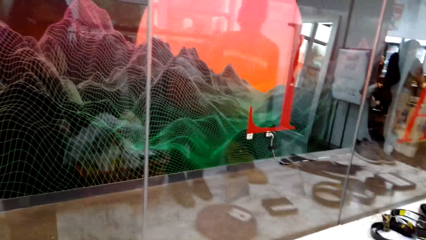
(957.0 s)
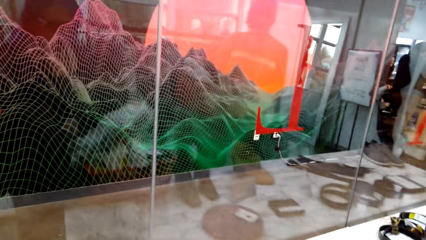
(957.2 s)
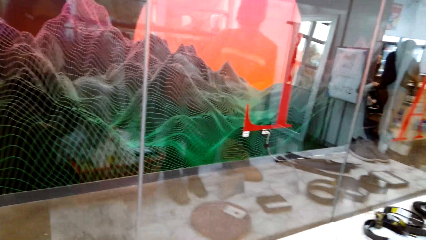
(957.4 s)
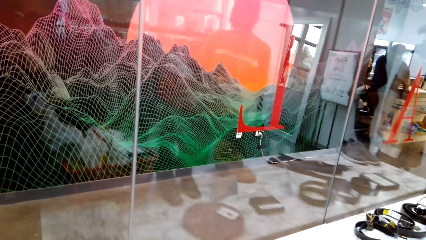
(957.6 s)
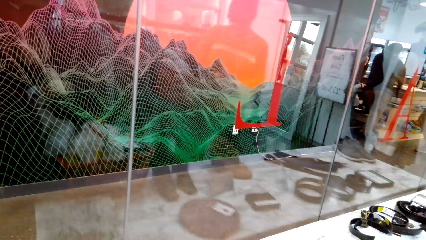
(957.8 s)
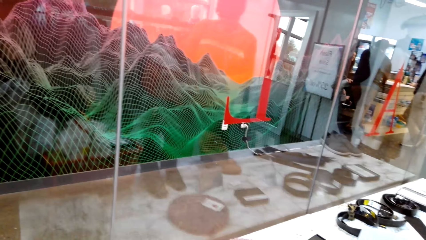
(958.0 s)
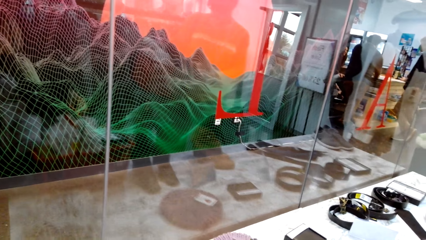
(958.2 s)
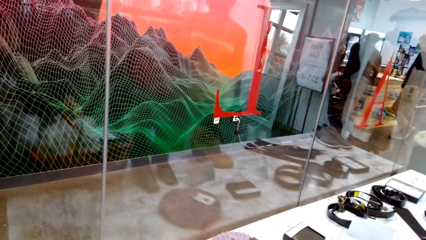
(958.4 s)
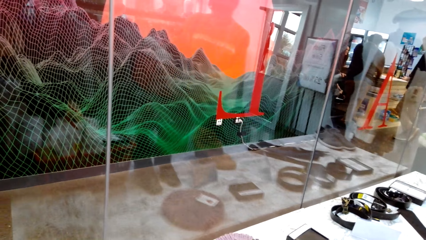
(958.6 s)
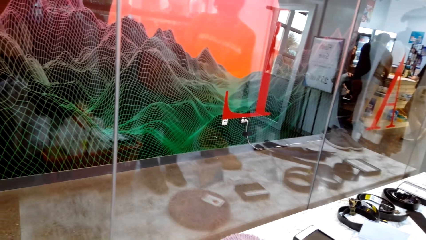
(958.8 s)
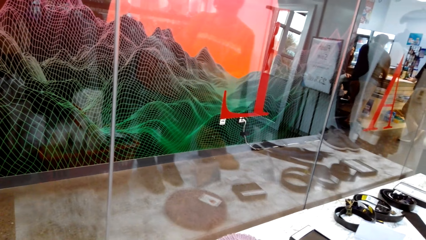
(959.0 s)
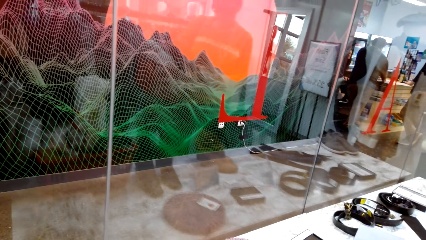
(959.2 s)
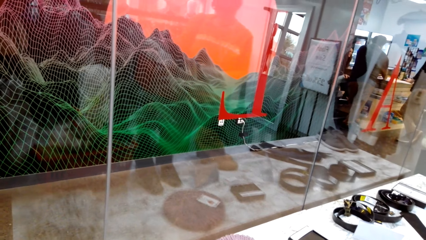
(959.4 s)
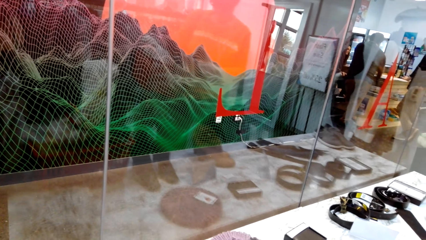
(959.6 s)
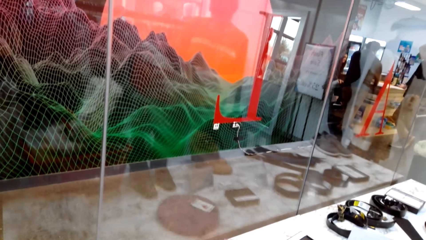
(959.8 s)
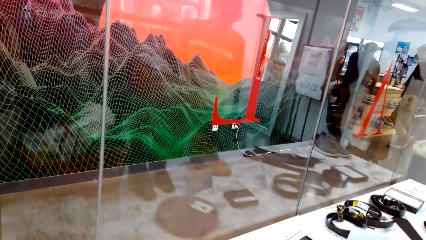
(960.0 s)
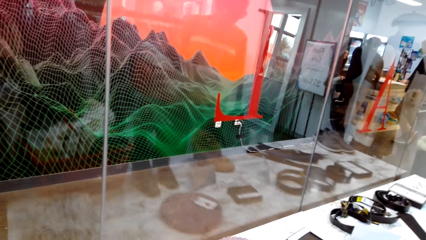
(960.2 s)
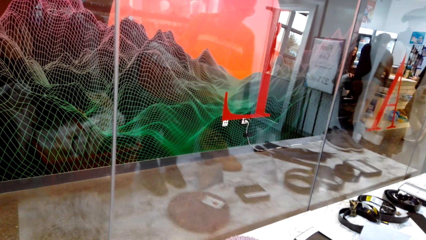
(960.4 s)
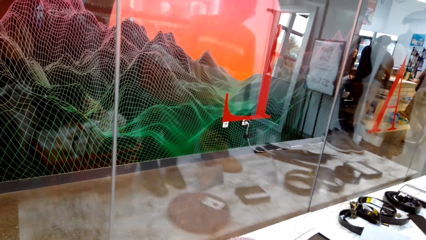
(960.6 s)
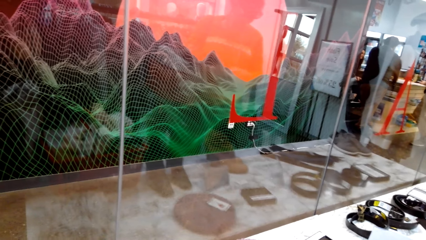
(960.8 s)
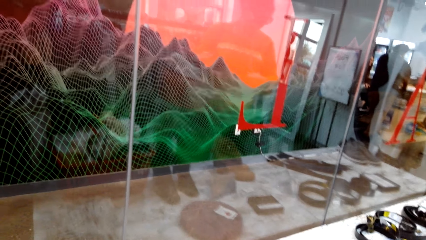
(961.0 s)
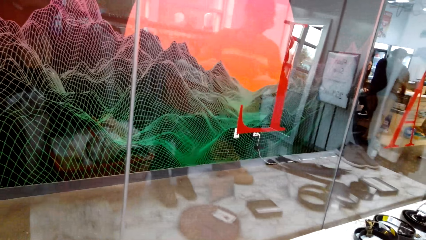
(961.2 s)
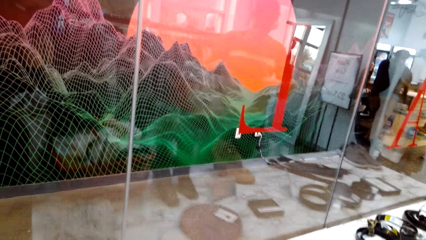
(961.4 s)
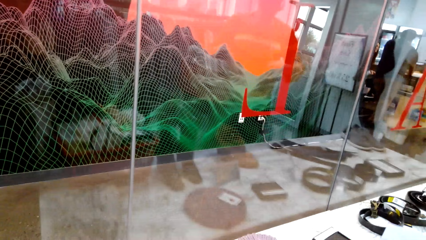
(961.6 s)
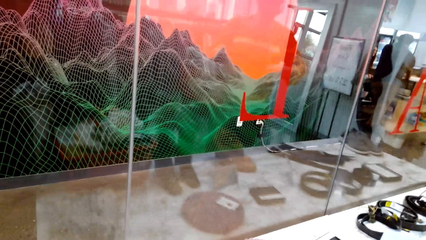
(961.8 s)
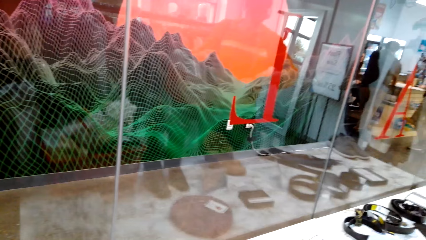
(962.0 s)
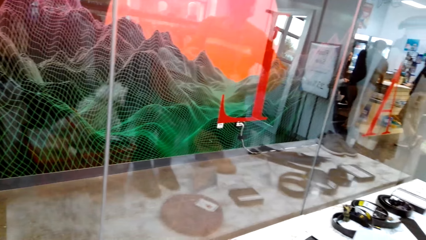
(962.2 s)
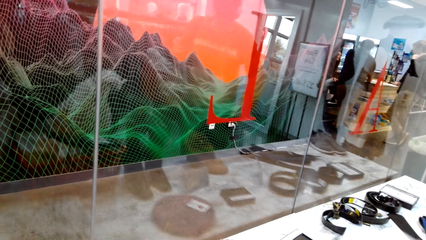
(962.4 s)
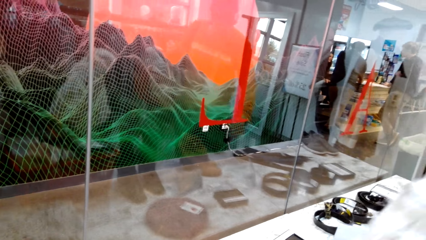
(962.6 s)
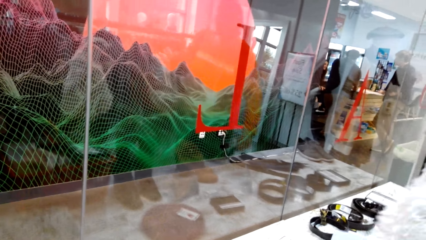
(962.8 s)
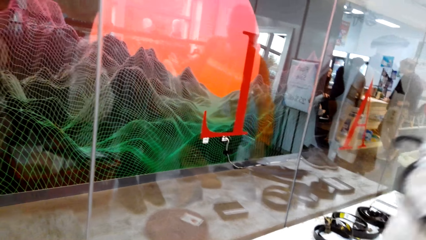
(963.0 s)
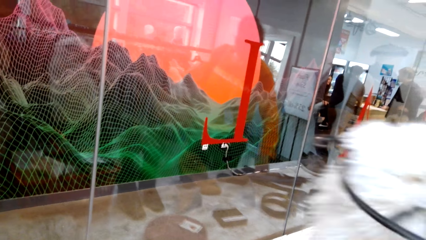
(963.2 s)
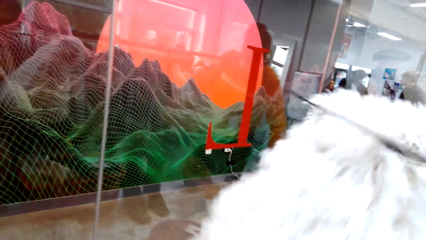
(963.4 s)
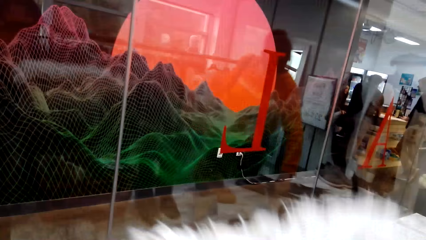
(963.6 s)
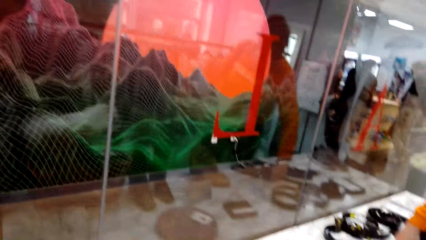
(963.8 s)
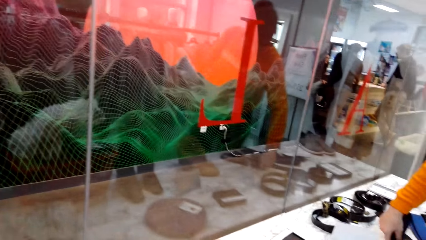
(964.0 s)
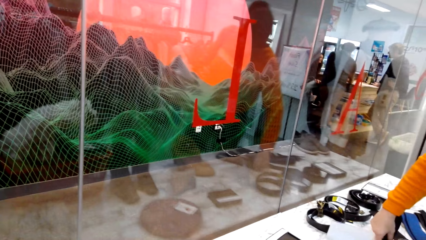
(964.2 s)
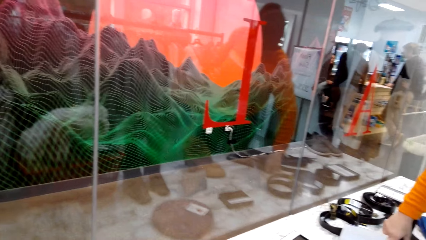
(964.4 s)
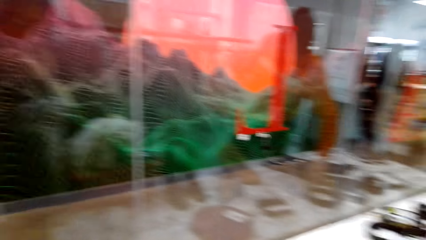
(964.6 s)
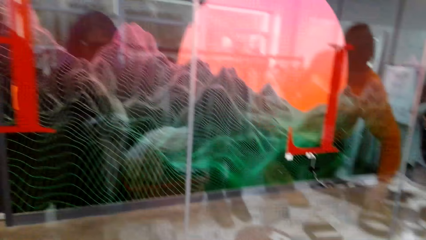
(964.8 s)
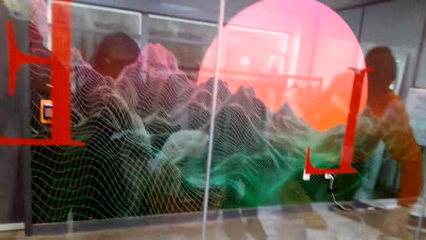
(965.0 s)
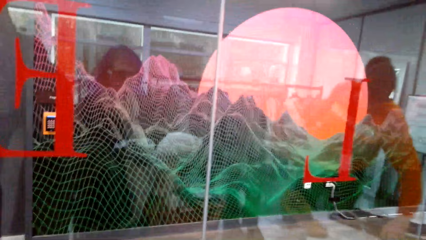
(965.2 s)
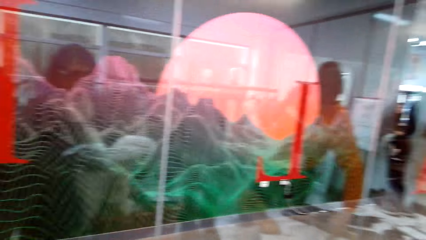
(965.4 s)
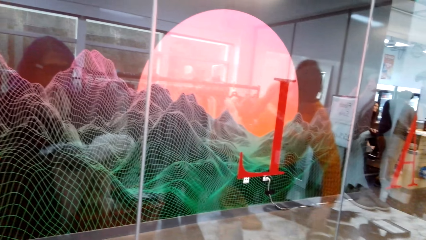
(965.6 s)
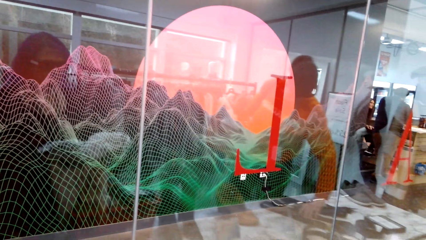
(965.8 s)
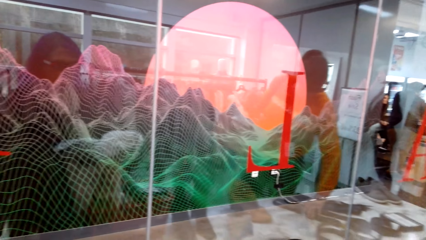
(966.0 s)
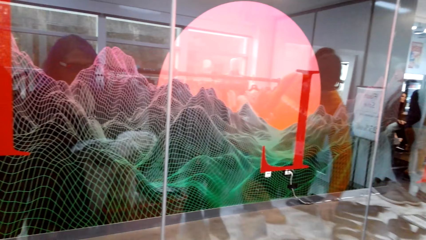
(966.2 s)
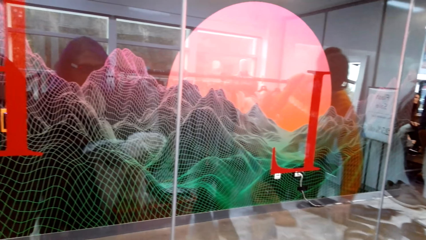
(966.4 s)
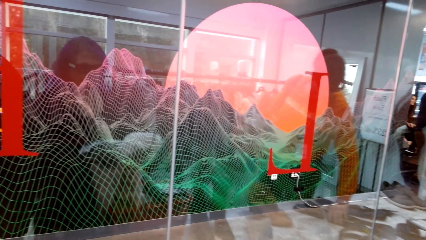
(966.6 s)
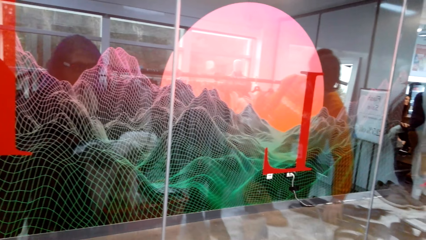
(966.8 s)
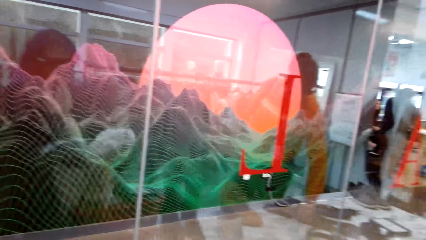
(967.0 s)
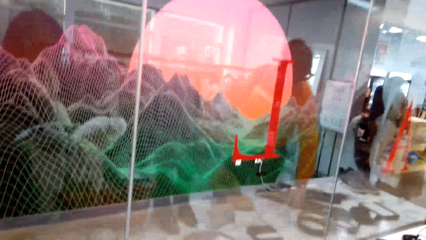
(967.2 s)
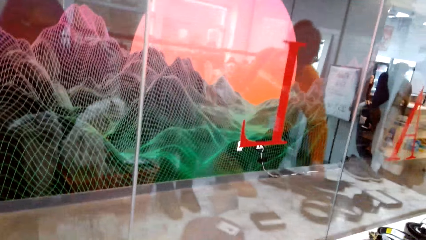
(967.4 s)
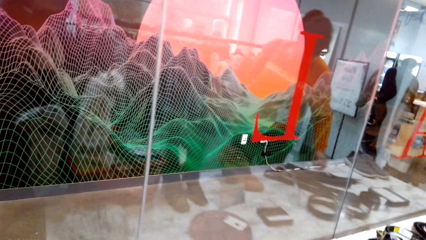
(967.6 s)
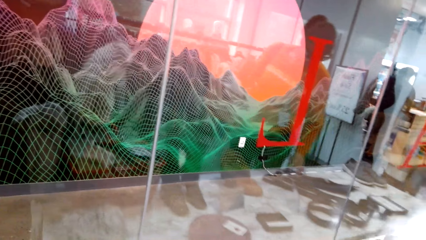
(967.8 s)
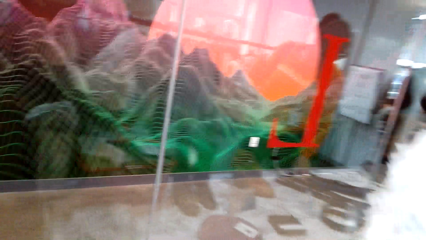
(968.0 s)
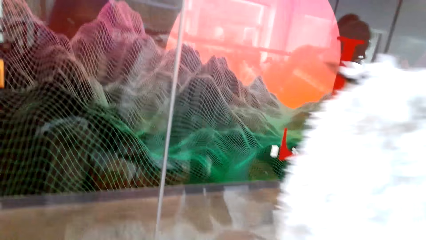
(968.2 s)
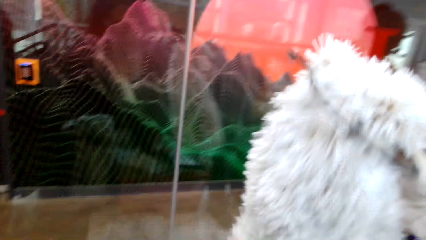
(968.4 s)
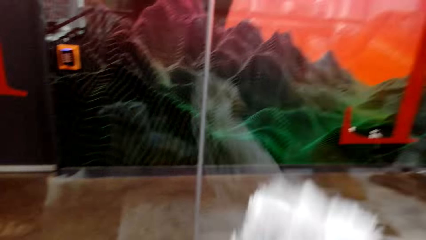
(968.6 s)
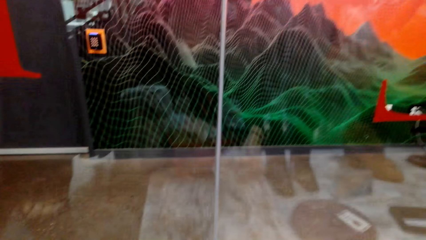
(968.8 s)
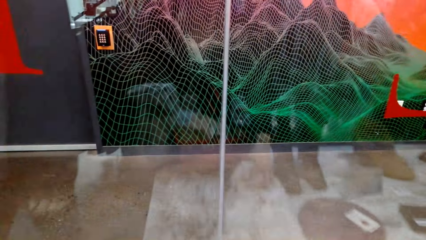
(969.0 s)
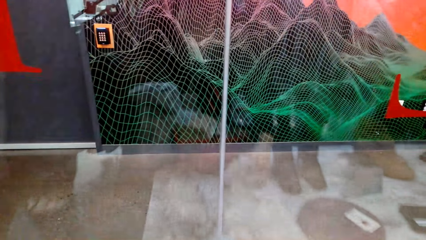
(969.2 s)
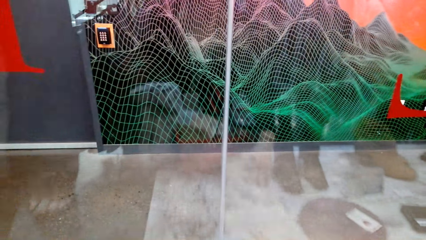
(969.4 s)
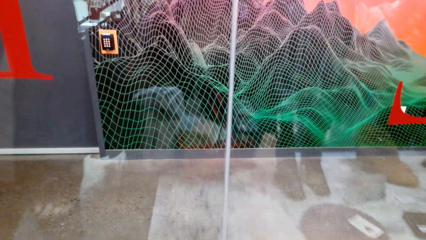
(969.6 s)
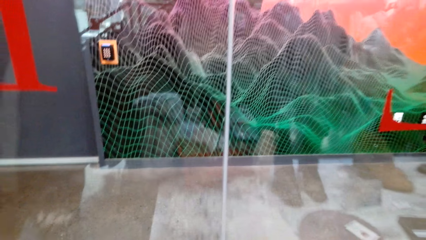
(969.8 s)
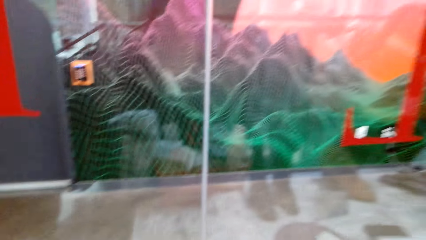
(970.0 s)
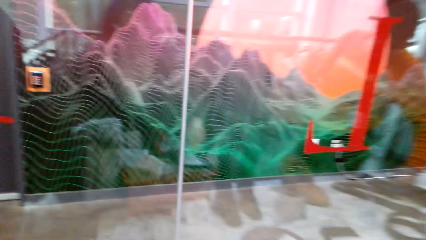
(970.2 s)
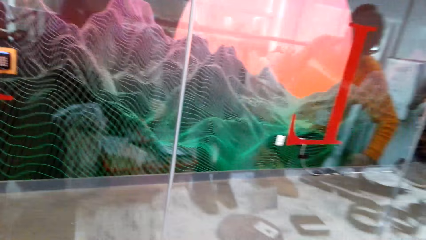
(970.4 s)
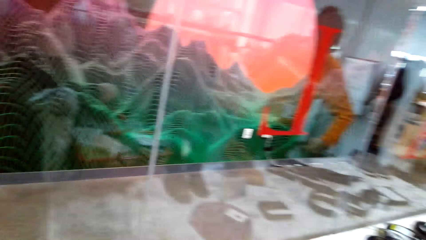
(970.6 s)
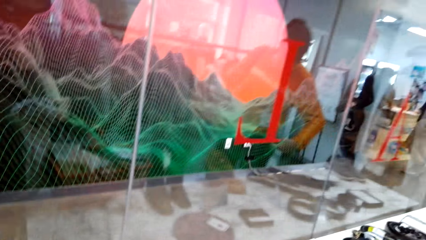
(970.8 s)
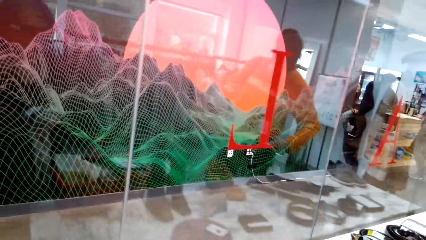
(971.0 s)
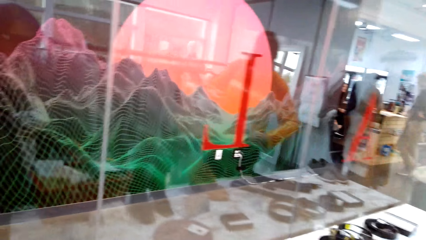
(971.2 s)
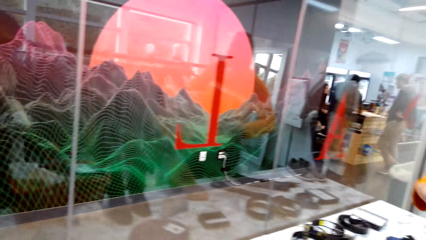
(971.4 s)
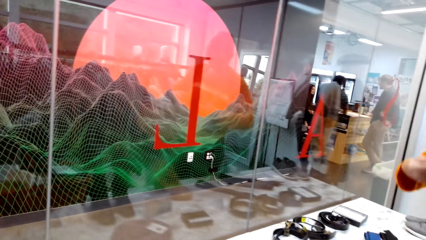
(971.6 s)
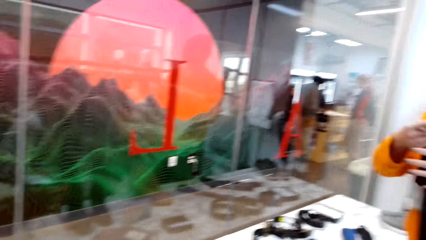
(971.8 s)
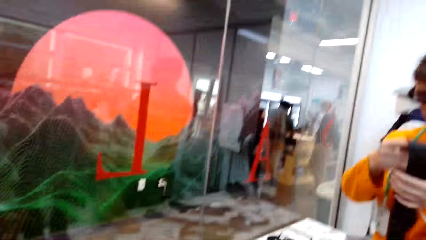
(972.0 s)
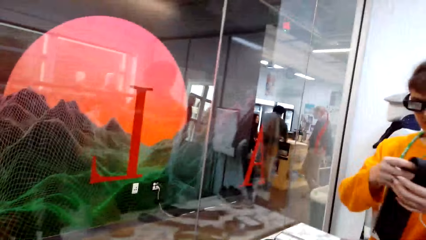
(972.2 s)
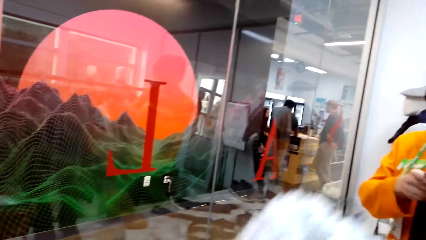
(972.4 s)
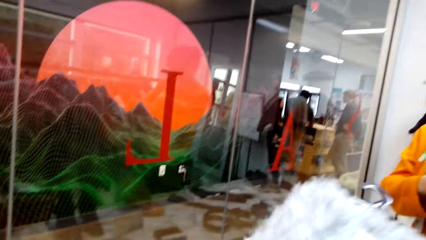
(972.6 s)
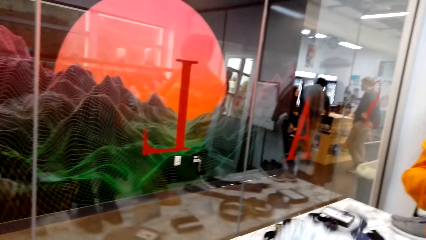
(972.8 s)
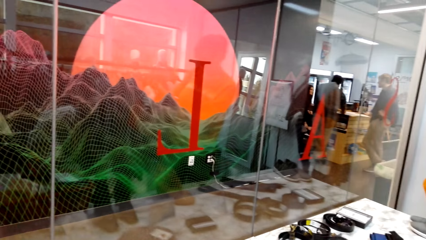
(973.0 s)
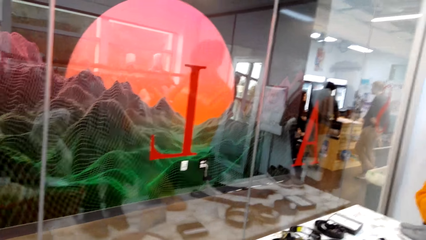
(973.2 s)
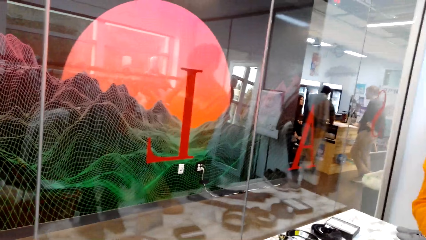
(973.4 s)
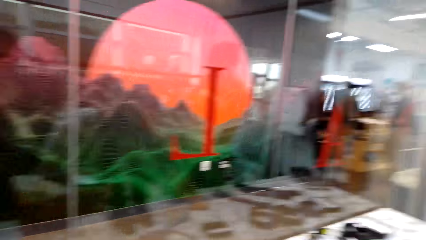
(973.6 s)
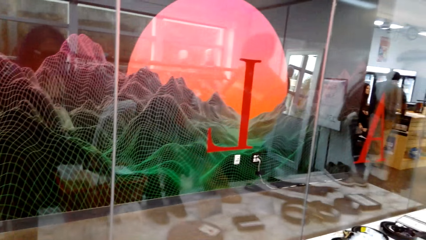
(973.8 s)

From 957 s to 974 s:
The camera wearer speaks to a woman. They touch a scarf. They place the scarf on the table.
